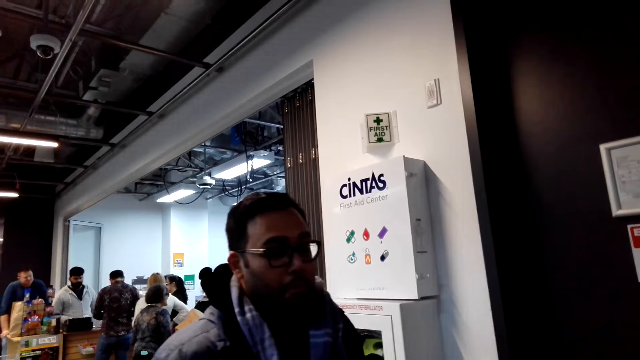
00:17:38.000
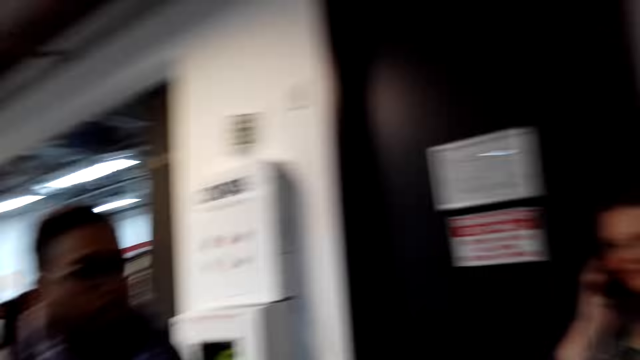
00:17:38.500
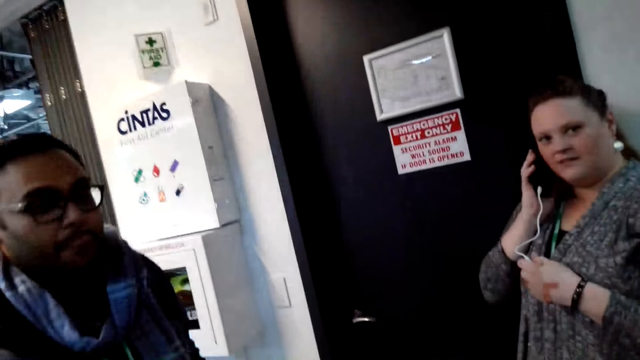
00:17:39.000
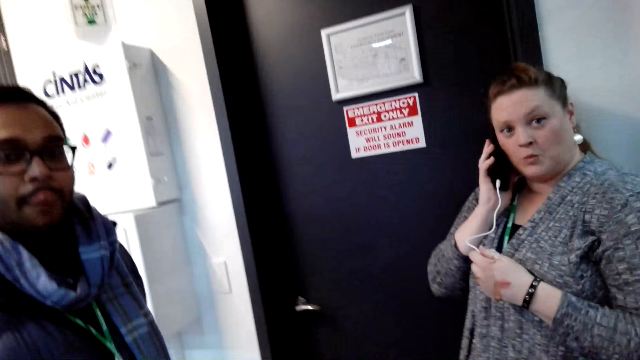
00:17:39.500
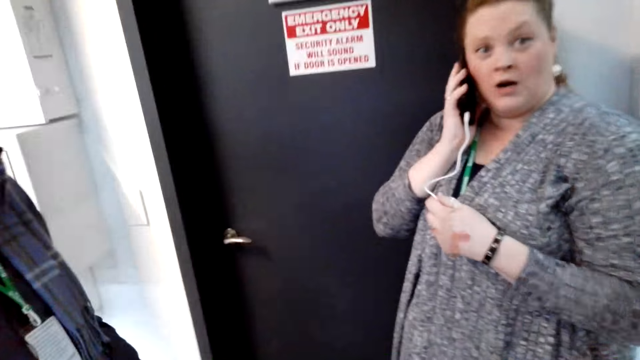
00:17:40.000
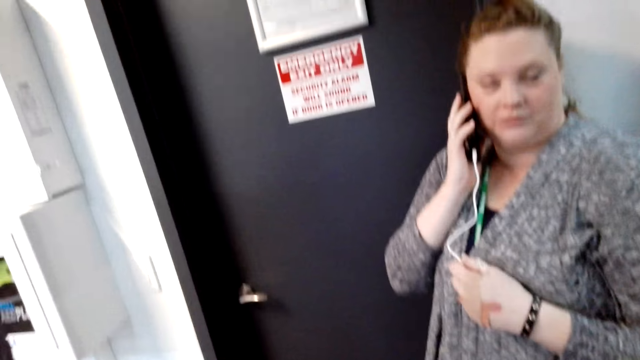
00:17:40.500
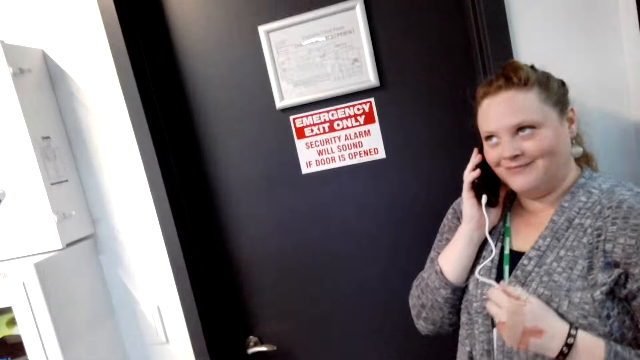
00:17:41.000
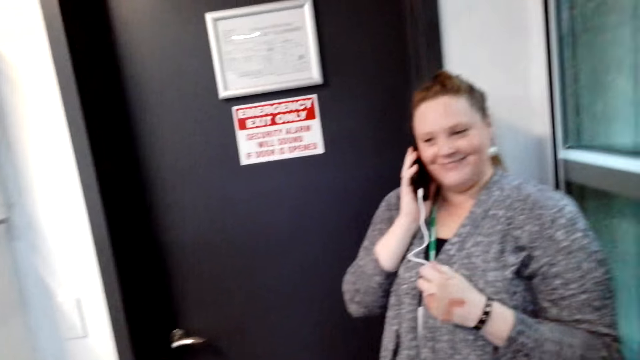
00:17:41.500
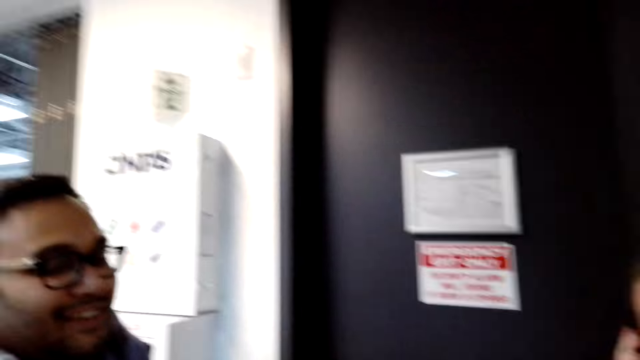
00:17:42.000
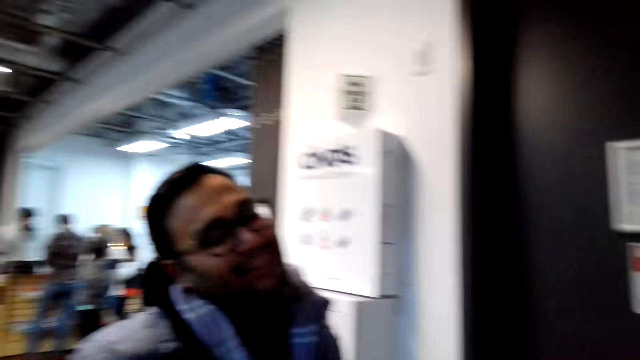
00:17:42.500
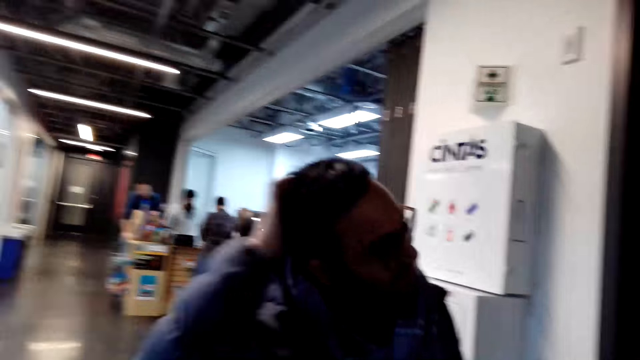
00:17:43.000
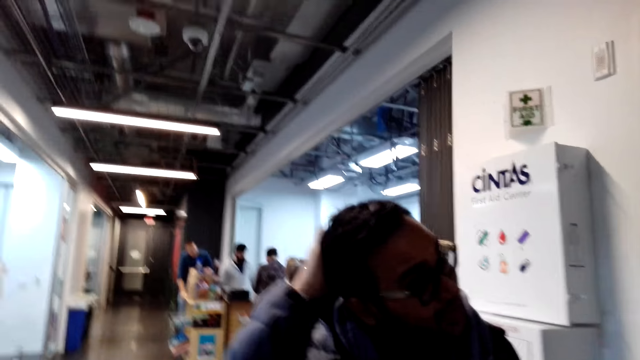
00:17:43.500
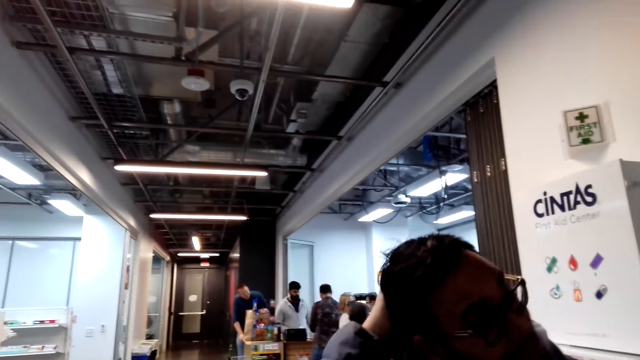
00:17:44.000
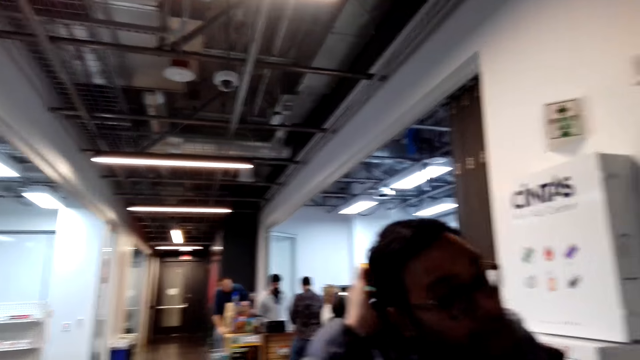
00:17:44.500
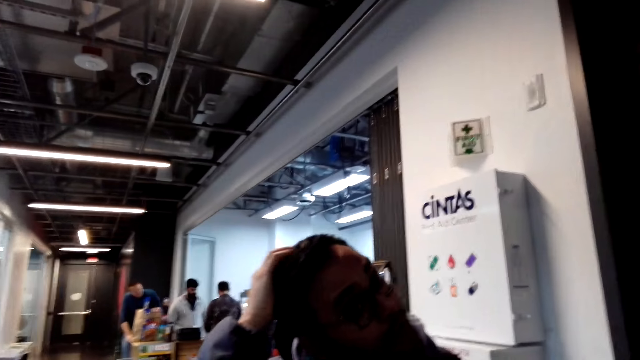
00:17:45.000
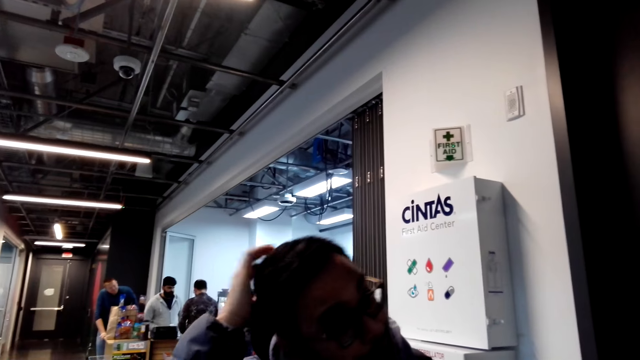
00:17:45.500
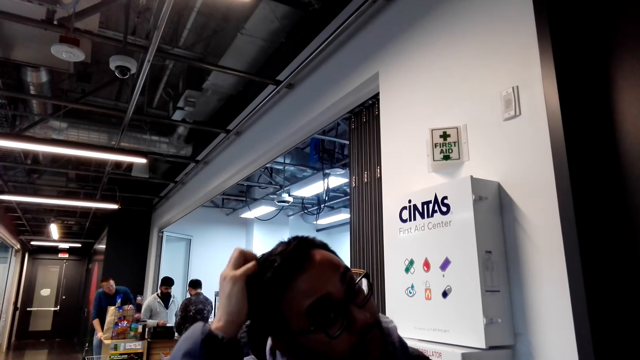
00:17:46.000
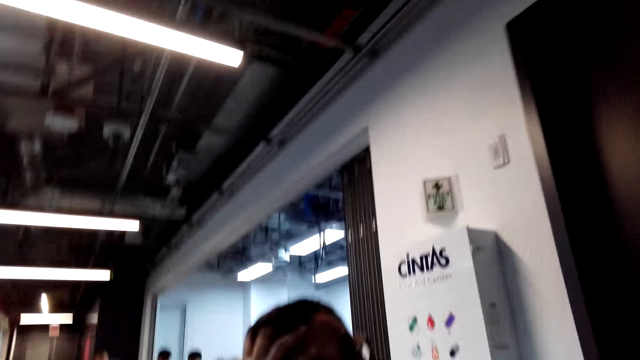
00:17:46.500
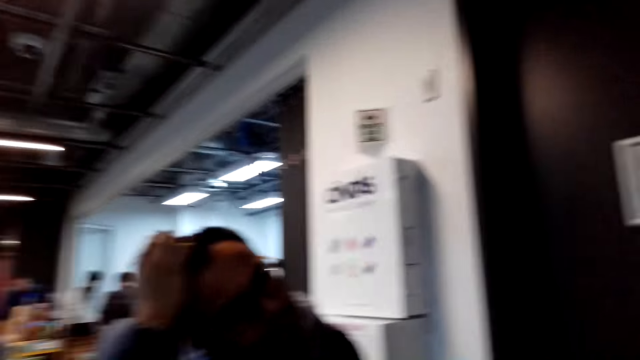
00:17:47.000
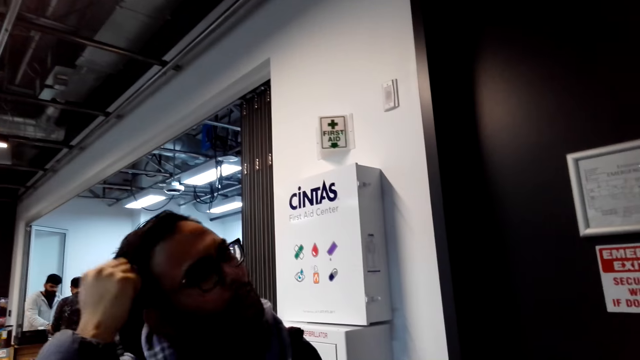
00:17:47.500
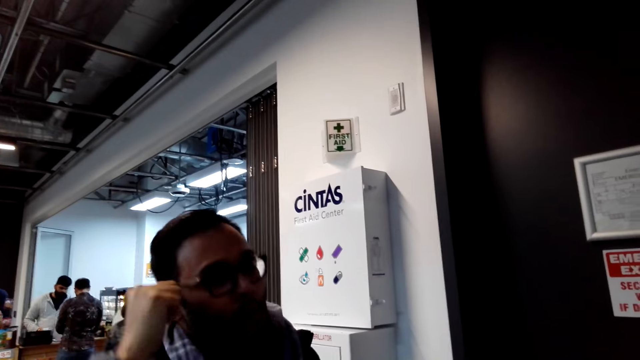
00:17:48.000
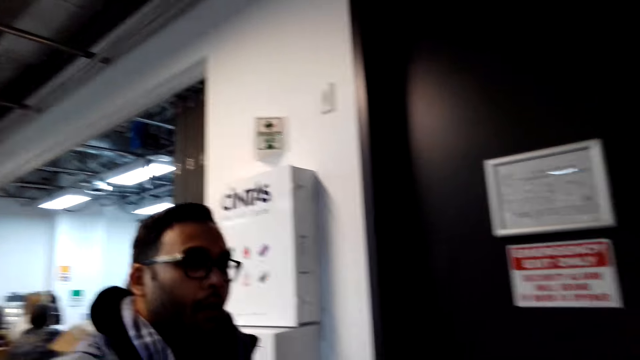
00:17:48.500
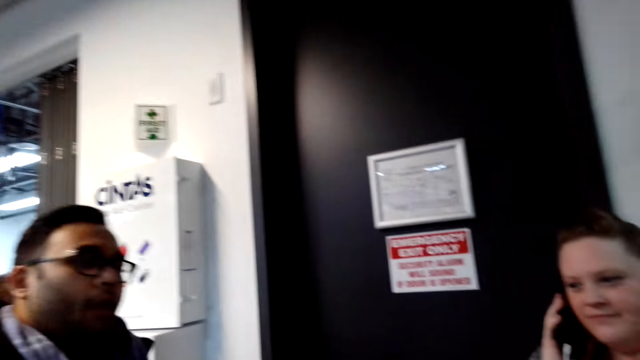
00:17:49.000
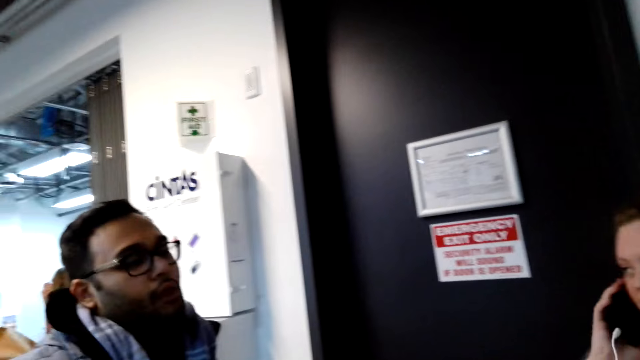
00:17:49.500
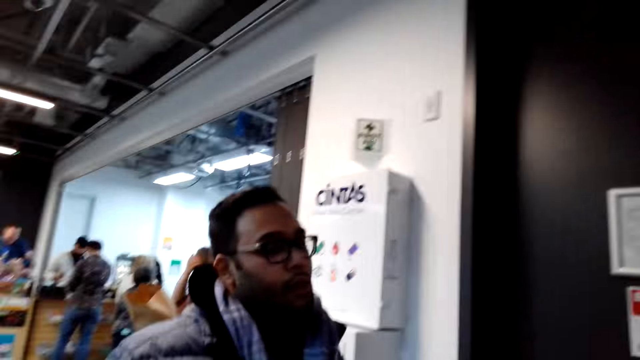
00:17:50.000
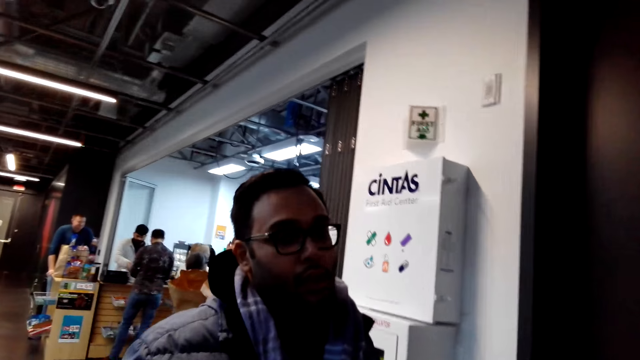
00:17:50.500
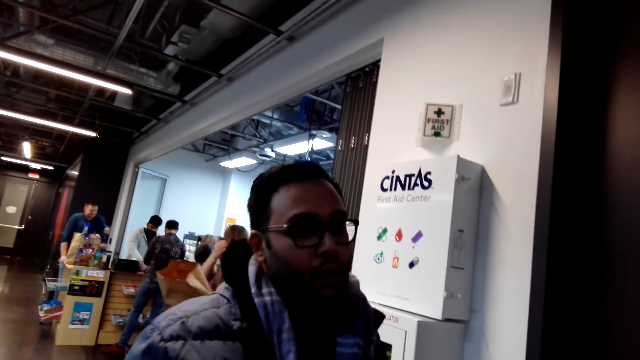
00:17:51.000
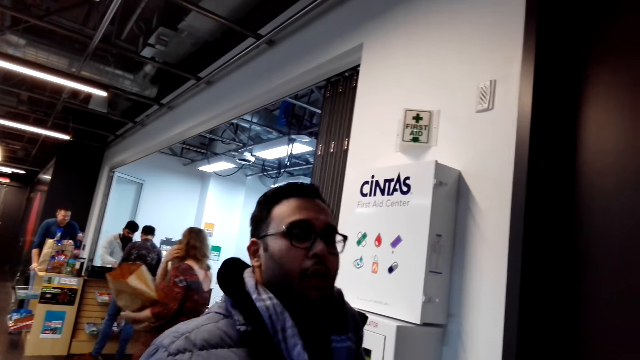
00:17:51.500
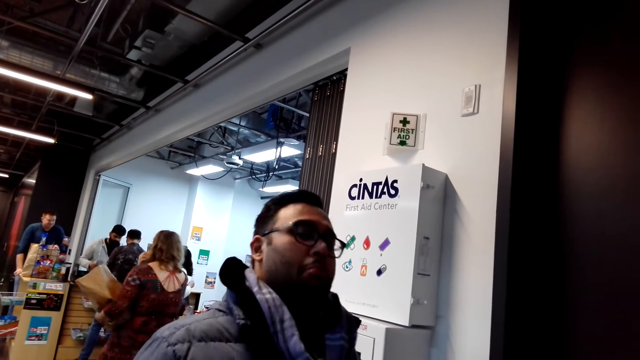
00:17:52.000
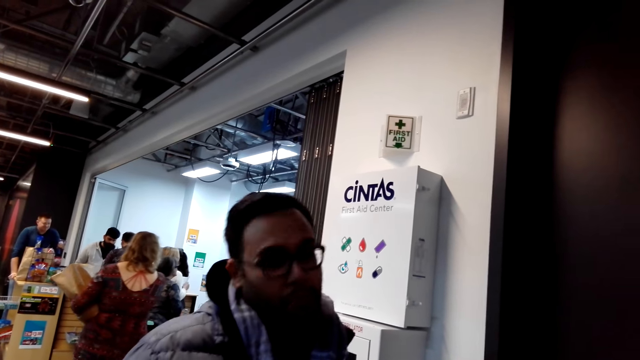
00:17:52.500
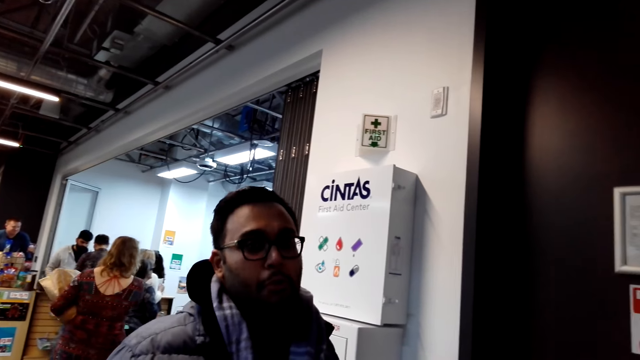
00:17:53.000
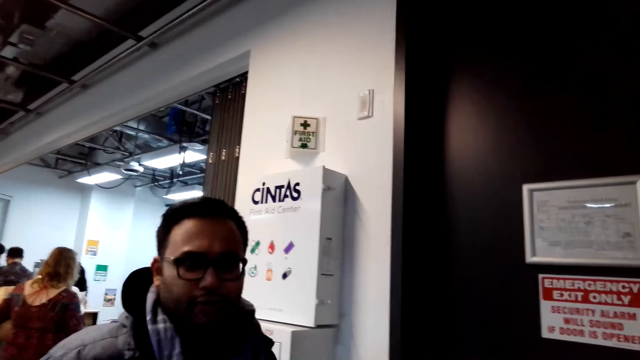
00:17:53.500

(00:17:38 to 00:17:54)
A man scratches his head. The man talks to the camera wearer.
